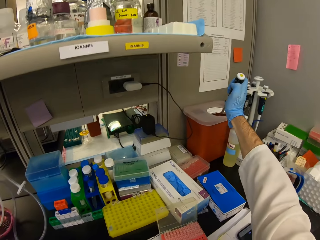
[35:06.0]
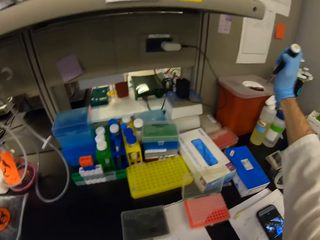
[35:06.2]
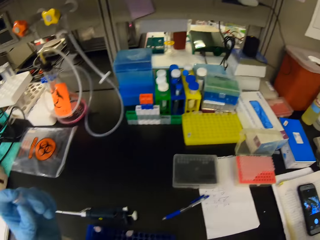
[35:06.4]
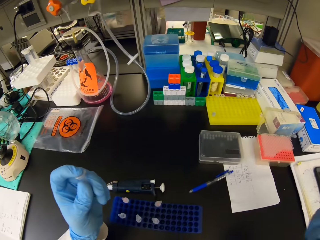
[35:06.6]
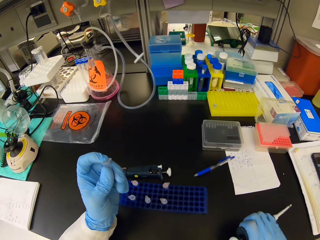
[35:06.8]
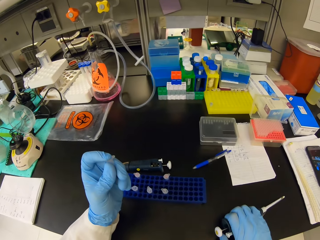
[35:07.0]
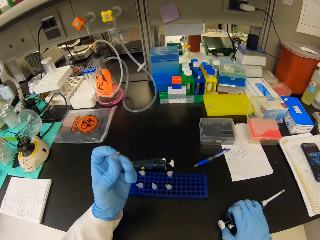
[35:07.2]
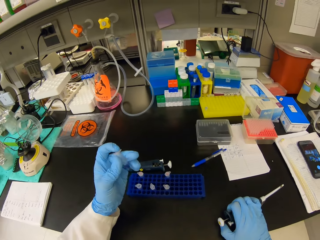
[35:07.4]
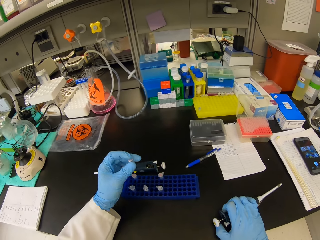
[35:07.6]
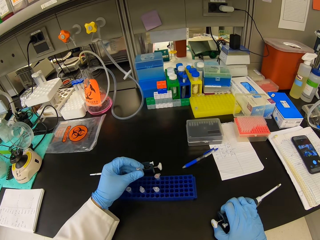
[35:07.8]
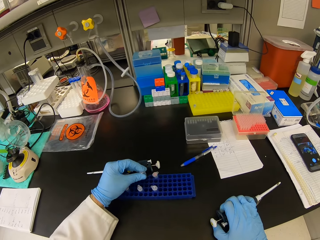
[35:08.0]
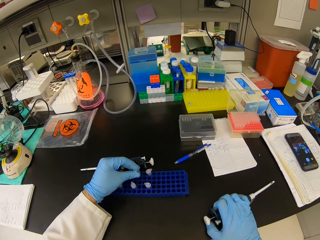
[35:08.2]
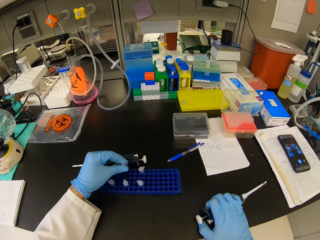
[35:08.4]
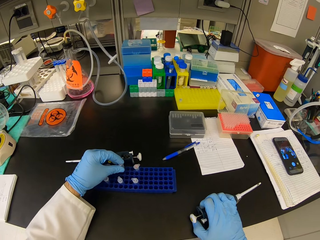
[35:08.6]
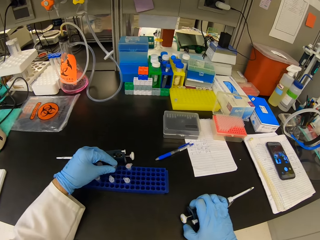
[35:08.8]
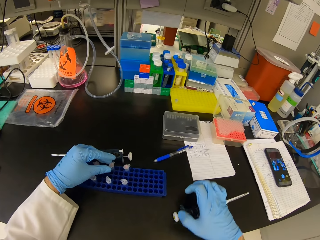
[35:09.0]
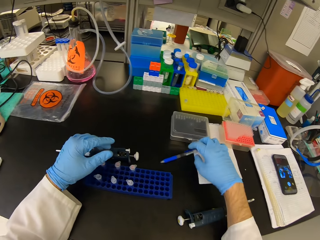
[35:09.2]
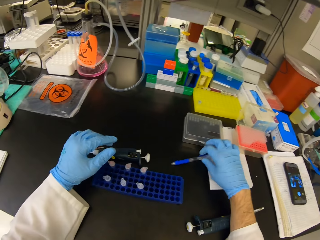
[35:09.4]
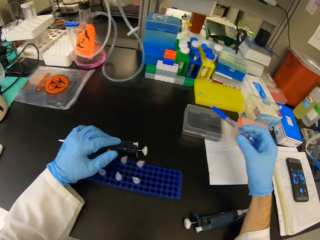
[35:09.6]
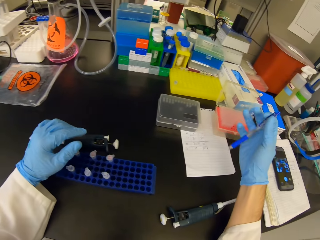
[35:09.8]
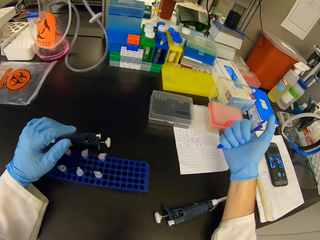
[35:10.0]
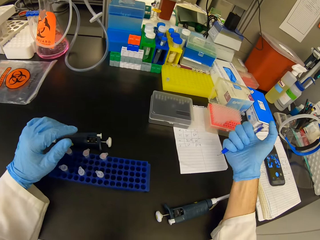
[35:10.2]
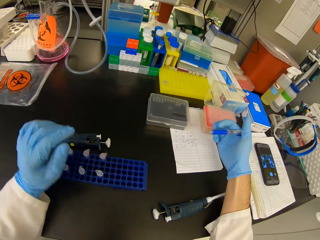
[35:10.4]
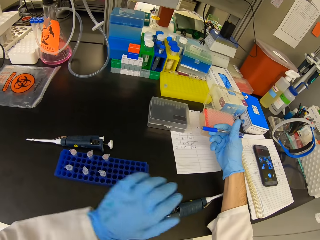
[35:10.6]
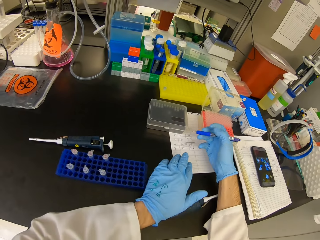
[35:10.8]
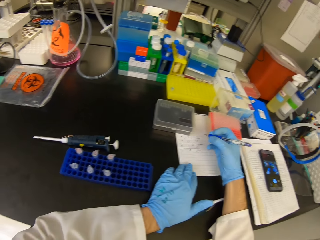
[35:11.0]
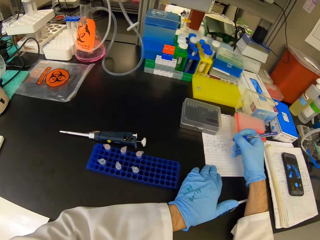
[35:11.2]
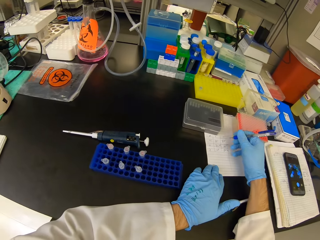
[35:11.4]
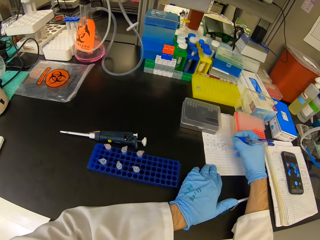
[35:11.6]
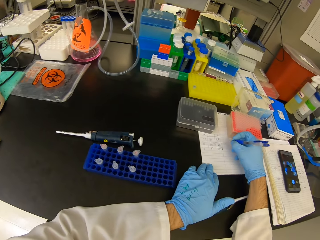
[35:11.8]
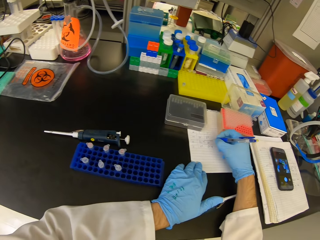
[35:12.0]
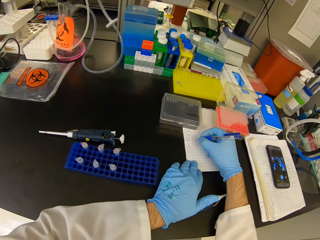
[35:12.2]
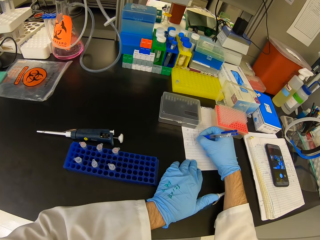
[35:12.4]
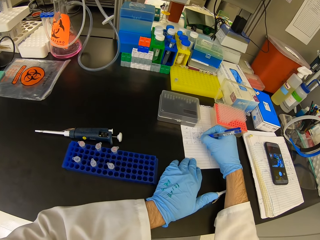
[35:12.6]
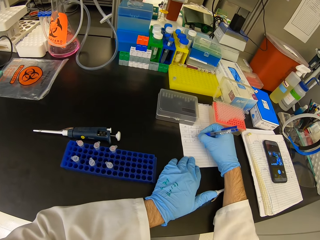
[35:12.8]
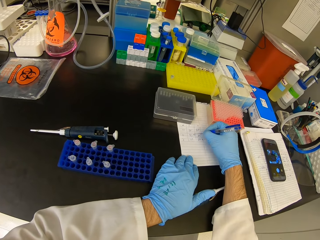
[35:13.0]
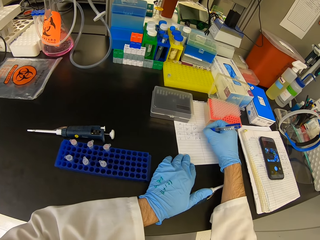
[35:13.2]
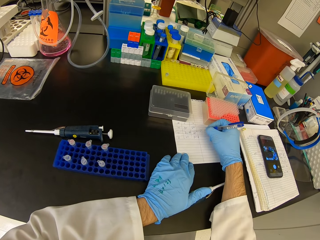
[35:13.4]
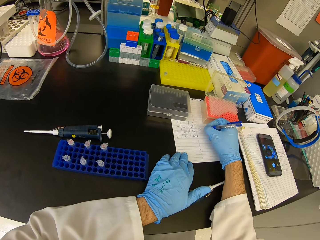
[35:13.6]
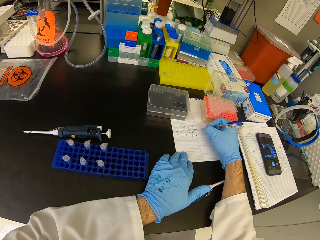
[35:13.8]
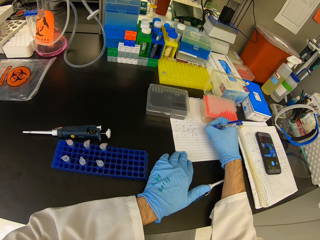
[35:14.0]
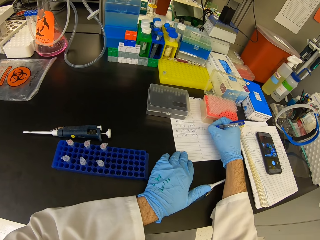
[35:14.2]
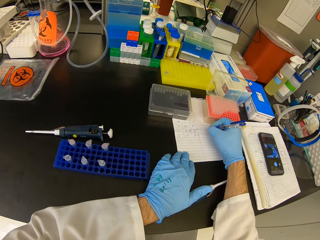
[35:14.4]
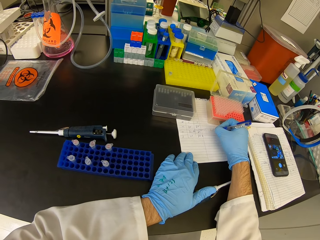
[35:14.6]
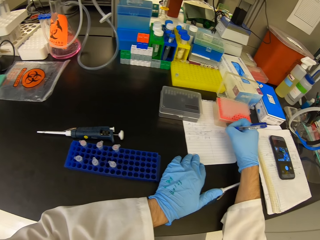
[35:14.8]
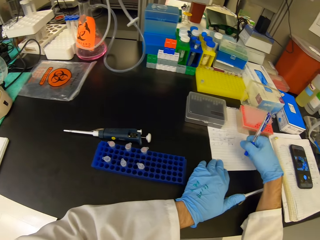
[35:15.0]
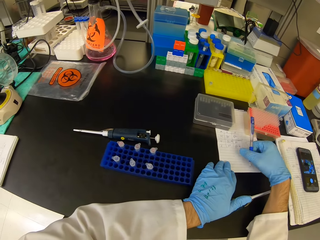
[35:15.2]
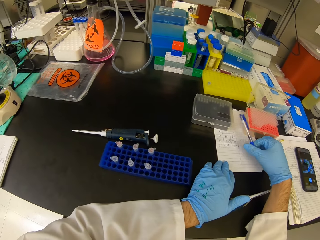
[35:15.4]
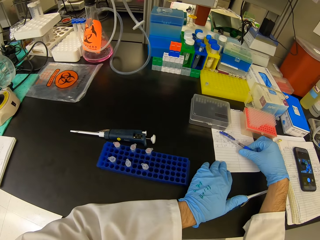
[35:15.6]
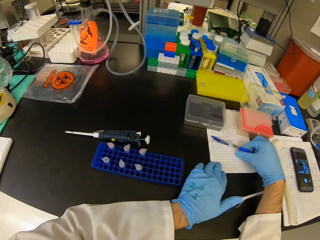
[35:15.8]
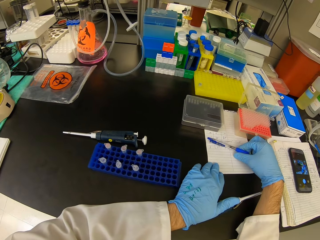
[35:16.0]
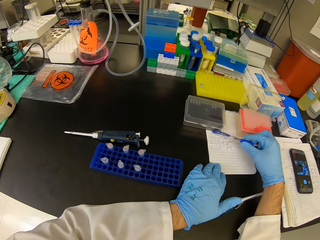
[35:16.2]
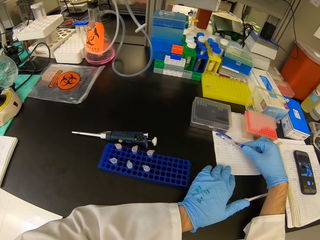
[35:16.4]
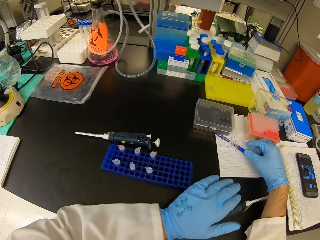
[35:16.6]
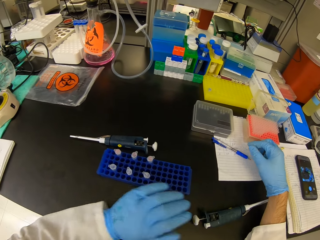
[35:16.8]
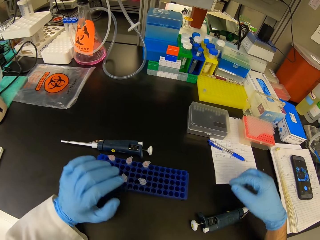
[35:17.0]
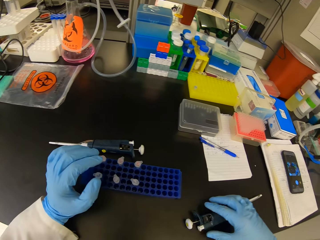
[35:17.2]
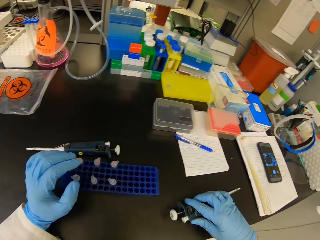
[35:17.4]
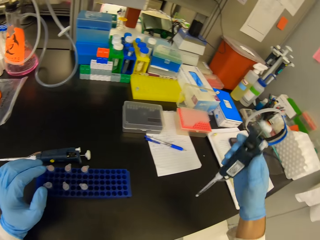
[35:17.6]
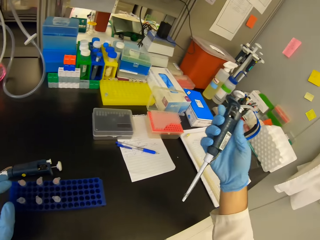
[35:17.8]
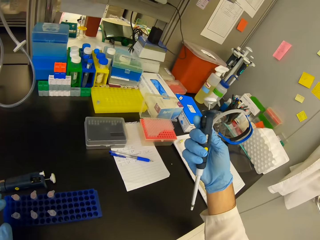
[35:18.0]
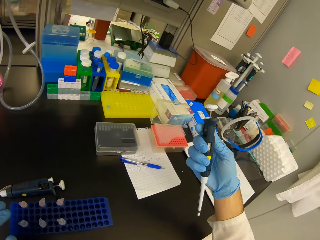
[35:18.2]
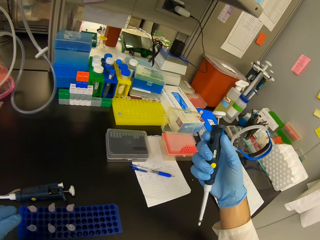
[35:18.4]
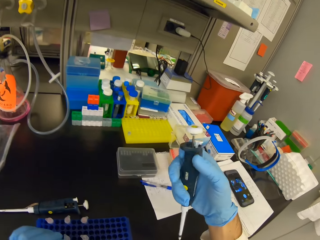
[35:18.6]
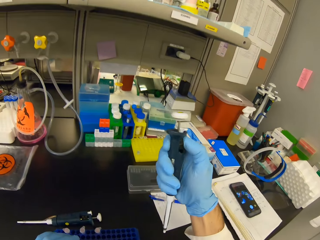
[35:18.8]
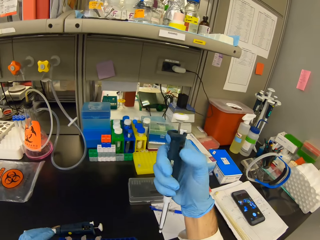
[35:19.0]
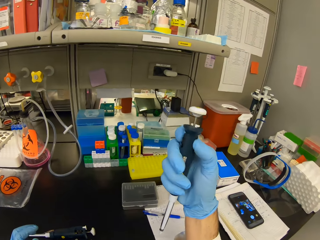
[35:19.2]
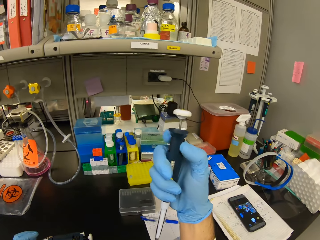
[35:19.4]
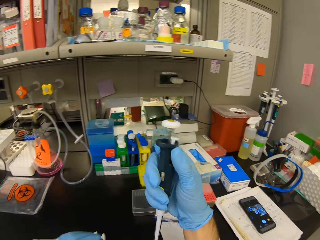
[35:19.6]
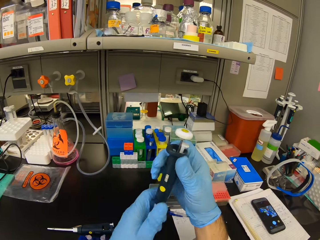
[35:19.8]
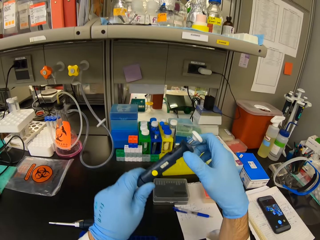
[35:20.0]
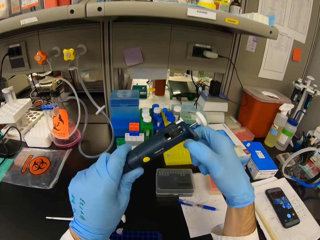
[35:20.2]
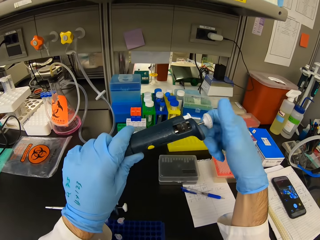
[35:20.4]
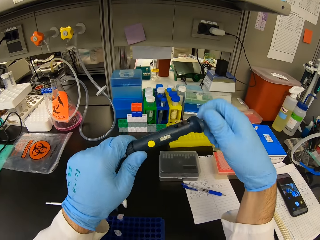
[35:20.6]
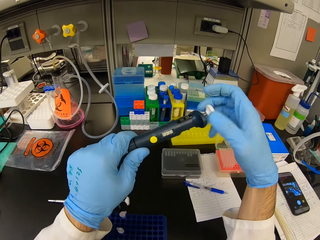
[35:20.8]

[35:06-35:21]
The camera wearer pours the liquid in the syringe in the bin. They place the syringe on the table, close the eppendorf tube and place the eppendorf tubes in the test tube rack. They put the needle seal in a container. They pick a pen from the table. They write on the book or paper. They put the pen on the paper. They pick the syringe on the table. They look at the syringe.

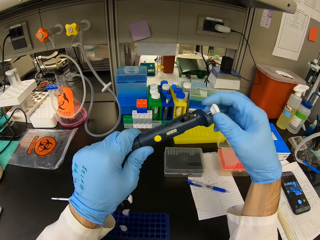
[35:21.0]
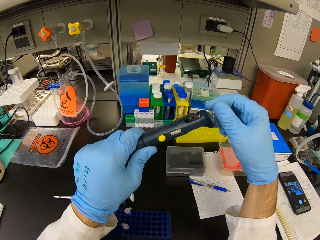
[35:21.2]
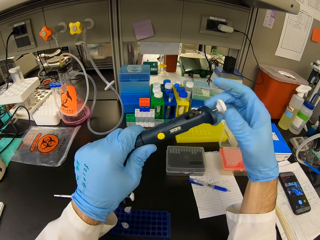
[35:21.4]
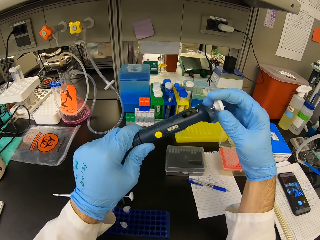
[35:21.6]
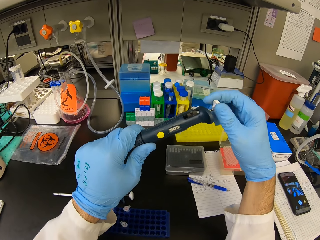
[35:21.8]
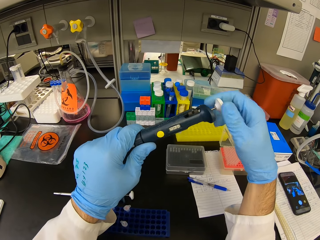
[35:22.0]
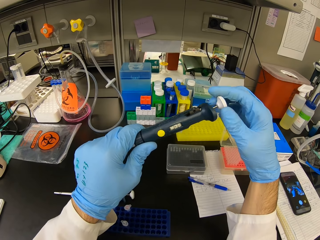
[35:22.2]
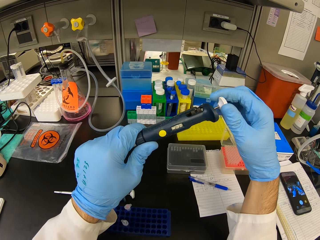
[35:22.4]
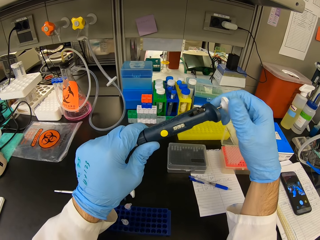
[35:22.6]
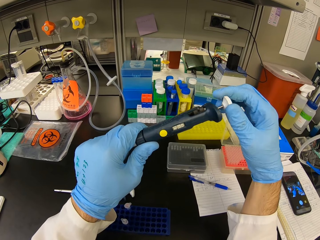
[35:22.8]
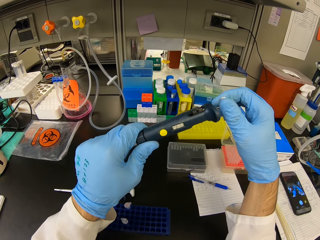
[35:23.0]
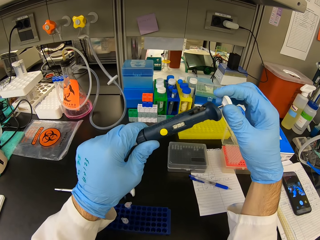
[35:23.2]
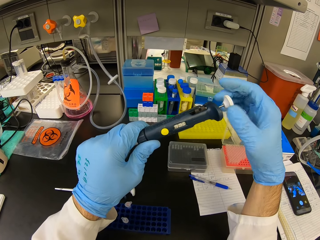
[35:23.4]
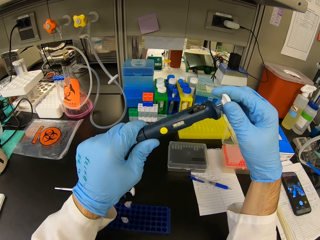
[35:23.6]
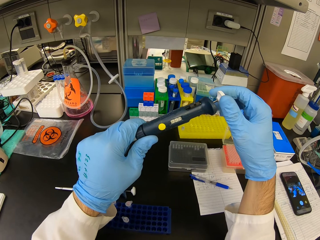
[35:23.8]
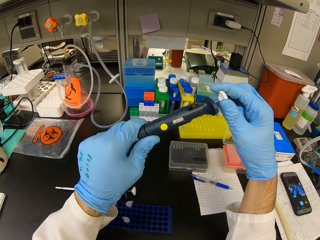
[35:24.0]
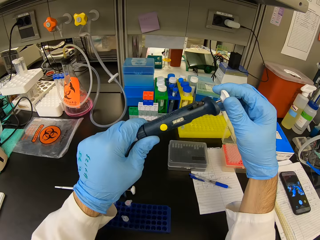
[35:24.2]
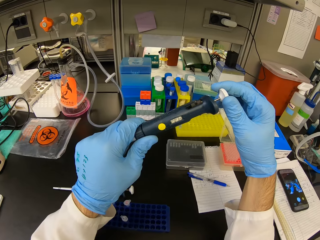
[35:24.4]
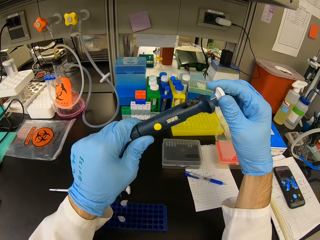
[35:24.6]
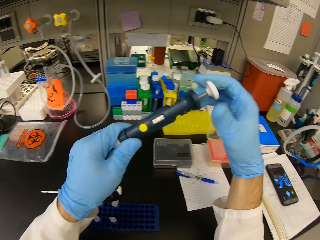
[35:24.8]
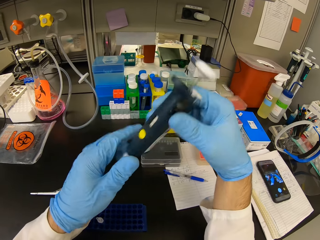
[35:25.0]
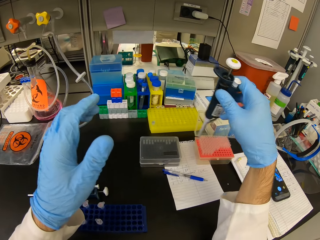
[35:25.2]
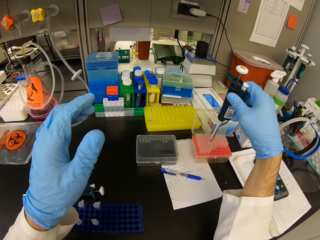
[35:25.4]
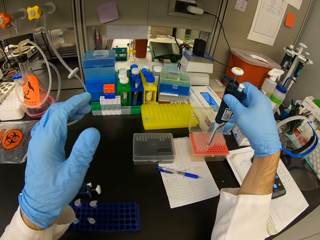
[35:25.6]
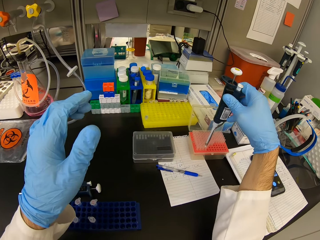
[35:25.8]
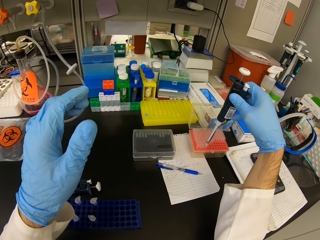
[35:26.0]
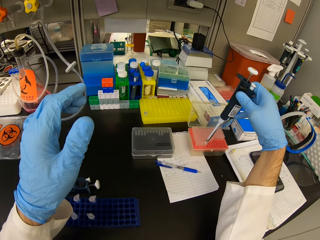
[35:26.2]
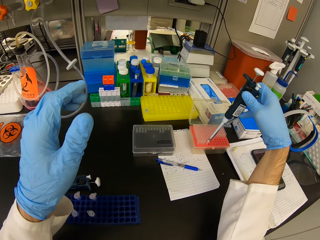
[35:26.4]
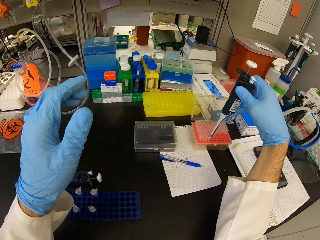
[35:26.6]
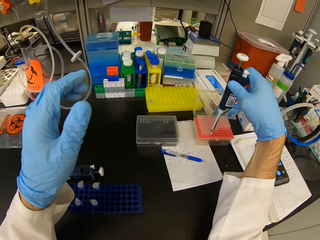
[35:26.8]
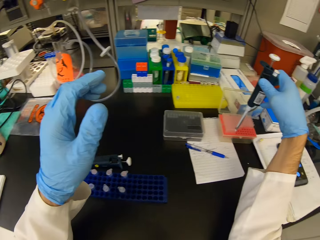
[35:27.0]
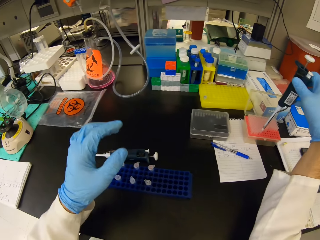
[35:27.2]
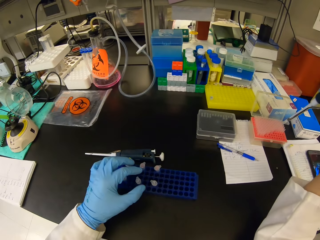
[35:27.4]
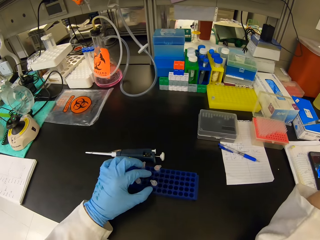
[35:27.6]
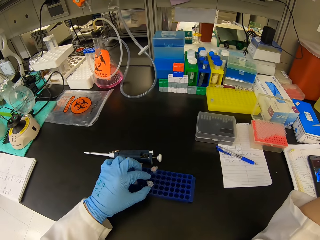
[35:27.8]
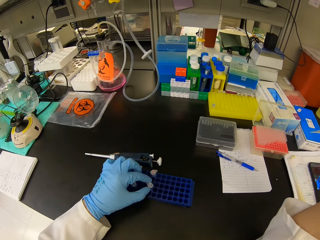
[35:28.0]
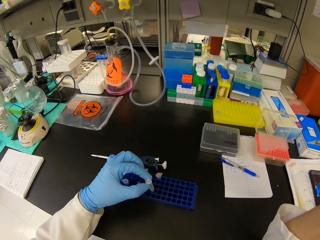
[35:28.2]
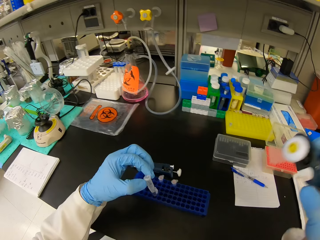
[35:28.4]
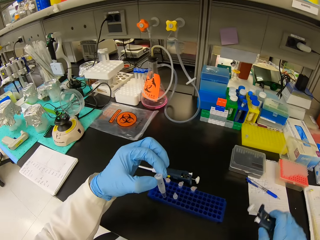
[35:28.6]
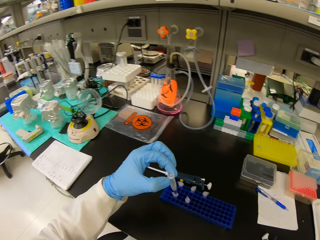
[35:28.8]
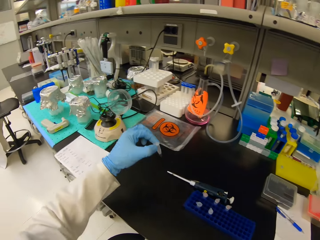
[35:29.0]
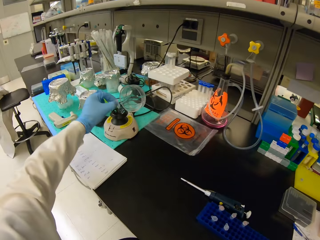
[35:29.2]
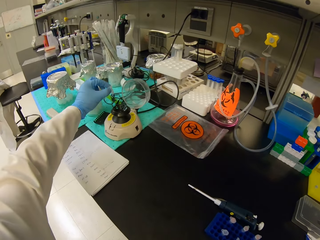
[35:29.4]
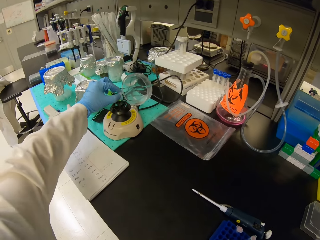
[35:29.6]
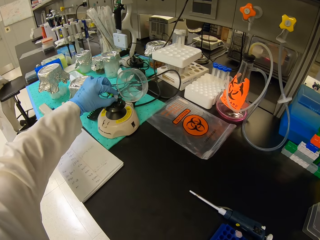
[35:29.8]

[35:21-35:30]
The camera wearer untightens the syringe. They insert the syringe in the well plate. They suckle chemical with the syringe from a container. They pick an eppendorf tube from the test tube rack. They pick a needle seal from the blue container.
